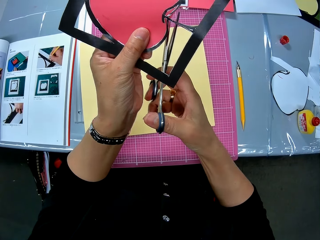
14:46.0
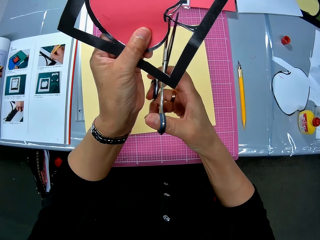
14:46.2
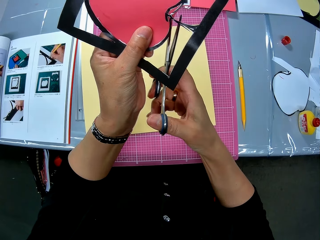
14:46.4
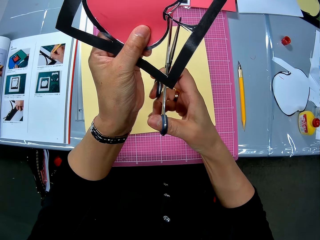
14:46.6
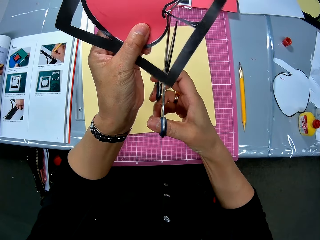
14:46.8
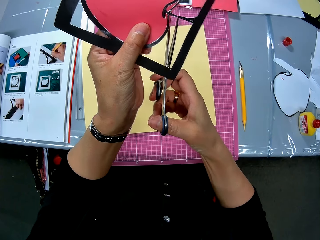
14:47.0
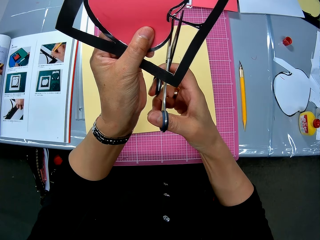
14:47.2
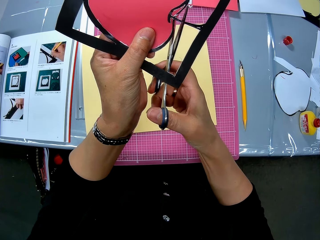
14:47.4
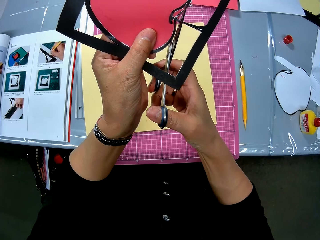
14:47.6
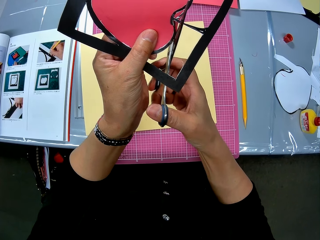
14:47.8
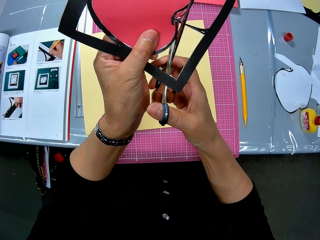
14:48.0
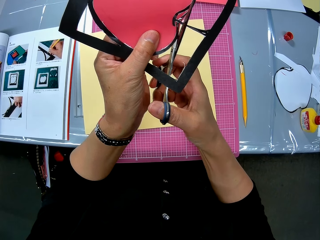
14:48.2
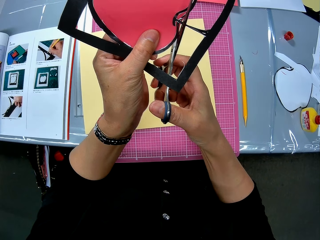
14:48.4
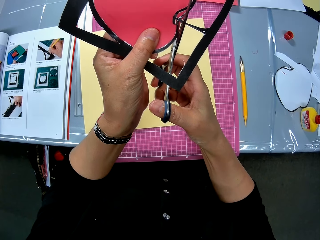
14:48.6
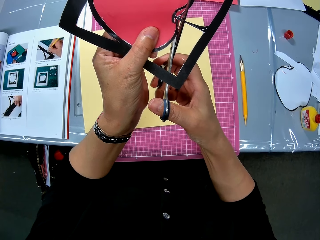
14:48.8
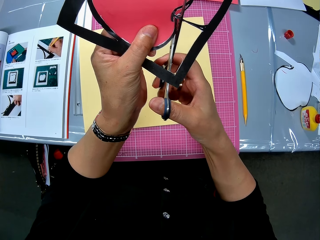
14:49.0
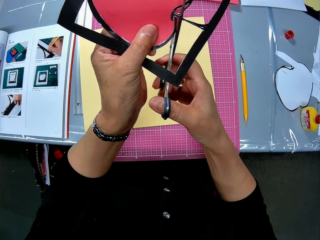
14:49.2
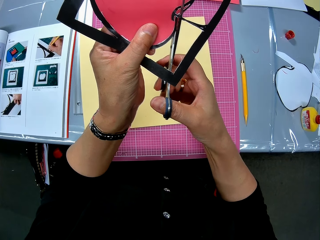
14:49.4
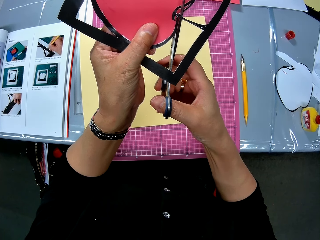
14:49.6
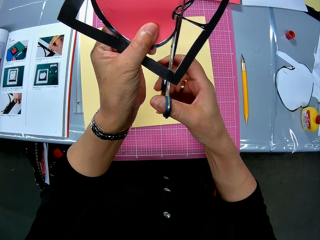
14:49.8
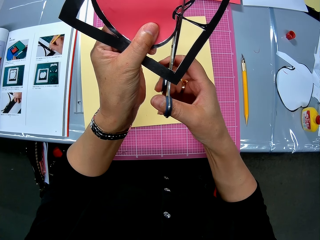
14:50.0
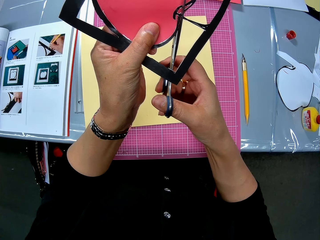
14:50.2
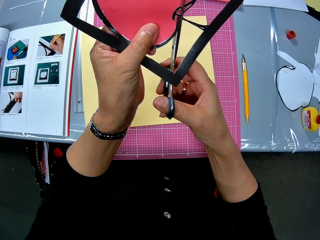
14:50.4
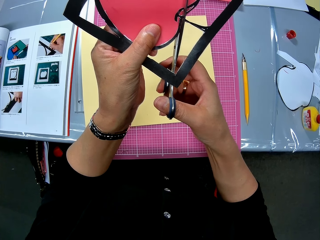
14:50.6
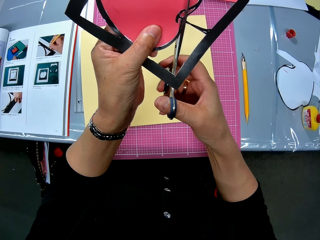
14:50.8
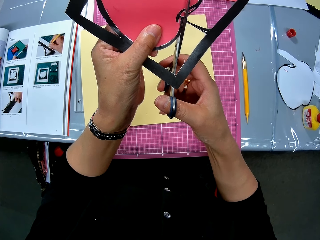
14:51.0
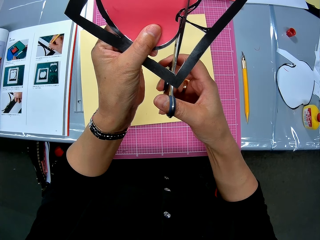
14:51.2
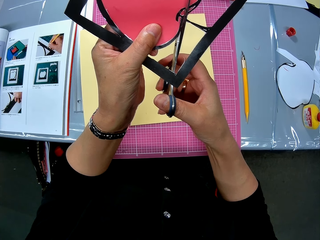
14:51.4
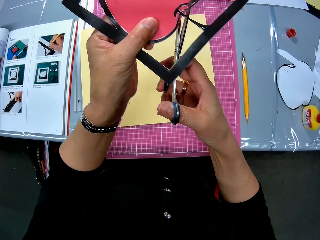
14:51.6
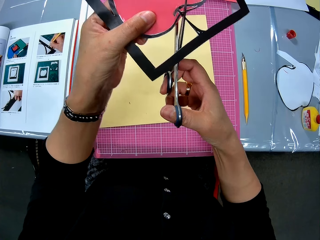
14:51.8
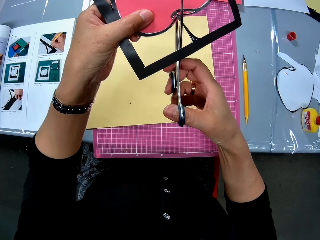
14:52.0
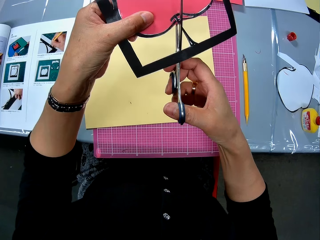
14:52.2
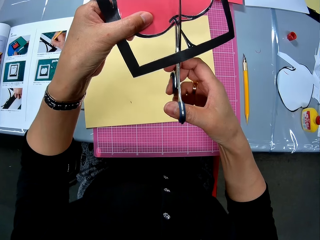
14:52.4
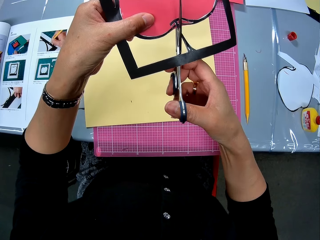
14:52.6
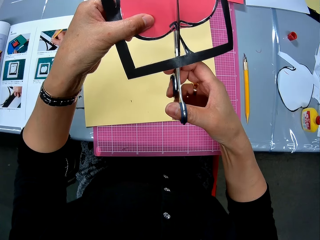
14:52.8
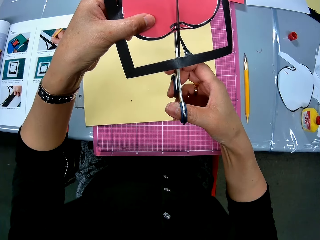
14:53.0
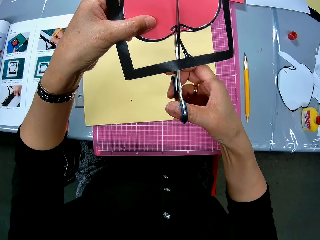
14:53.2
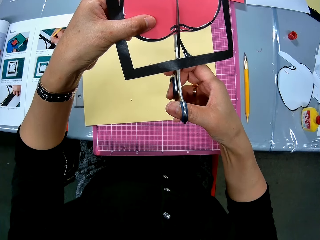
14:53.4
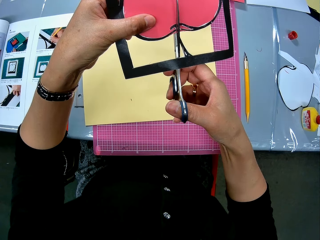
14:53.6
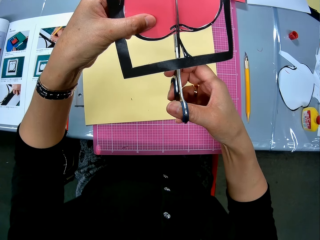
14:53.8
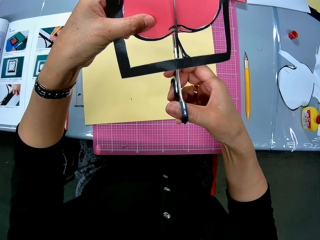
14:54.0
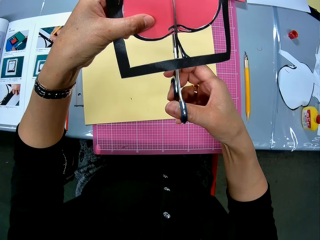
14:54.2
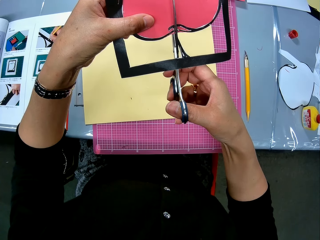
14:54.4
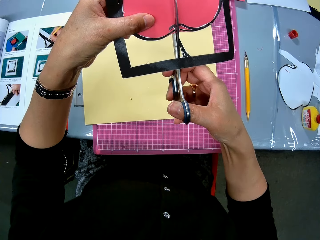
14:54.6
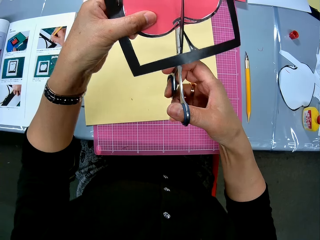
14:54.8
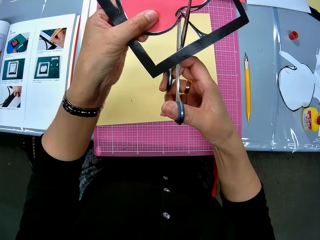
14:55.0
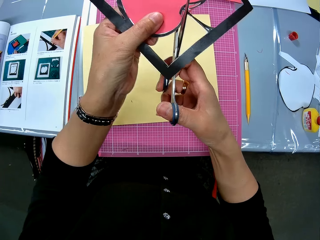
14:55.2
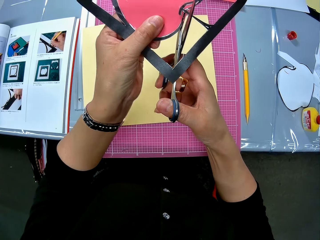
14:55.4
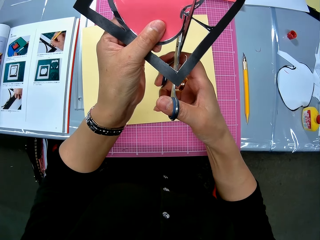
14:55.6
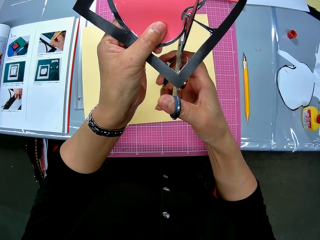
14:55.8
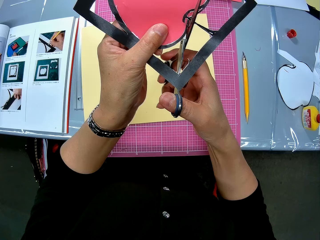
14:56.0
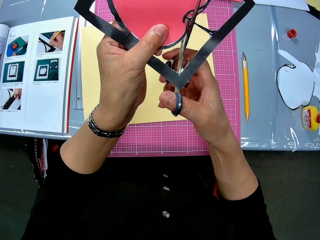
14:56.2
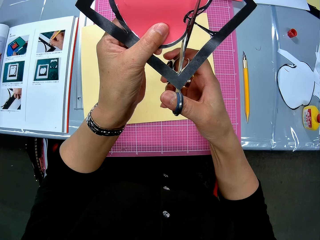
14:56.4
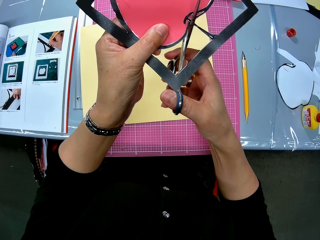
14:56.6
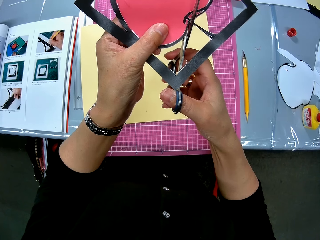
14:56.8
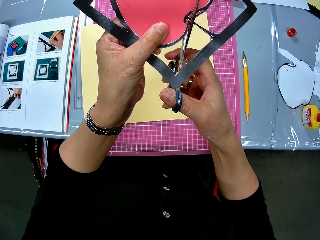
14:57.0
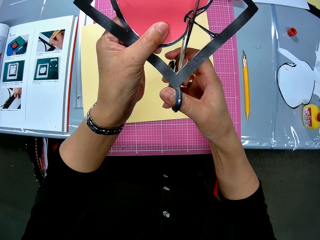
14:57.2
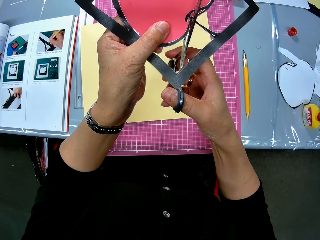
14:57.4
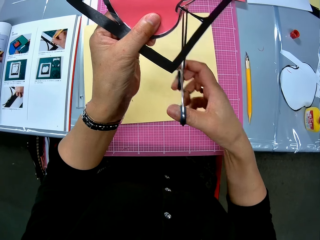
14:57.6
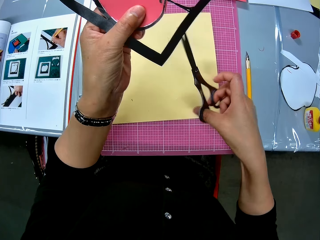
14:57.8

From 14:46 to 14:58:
The camera wearer cuts the edges of an object with the scissors. They rotate the object. They cut the edges of the object with the scissors. They rotate the object. They cut the edges of the object with the scissors.

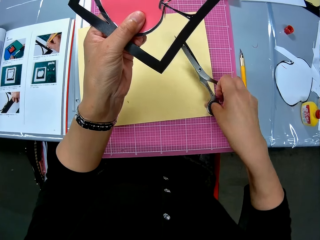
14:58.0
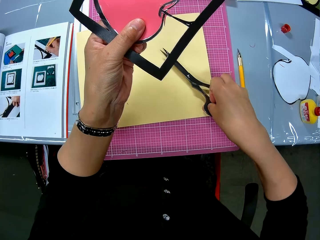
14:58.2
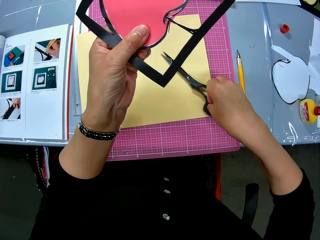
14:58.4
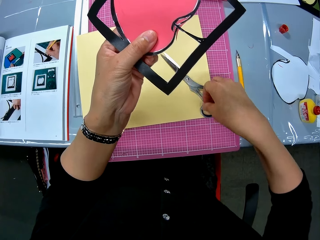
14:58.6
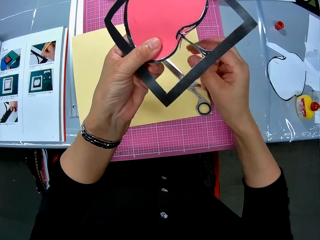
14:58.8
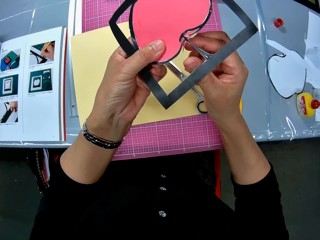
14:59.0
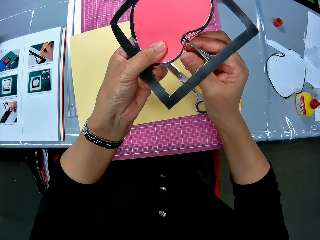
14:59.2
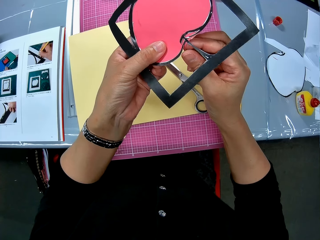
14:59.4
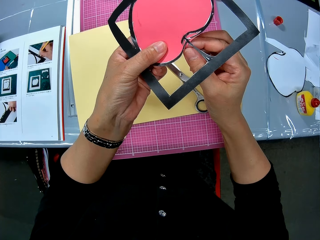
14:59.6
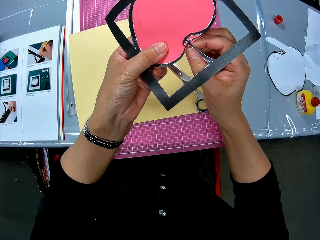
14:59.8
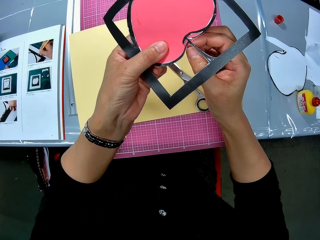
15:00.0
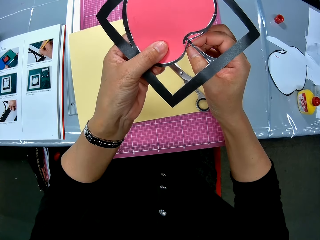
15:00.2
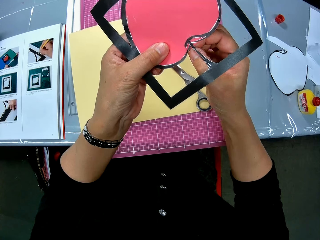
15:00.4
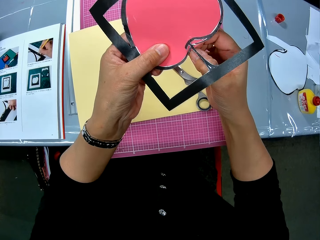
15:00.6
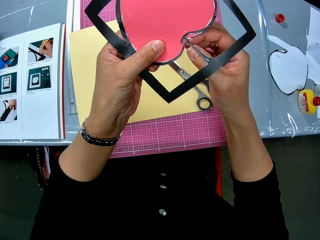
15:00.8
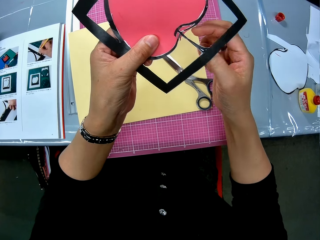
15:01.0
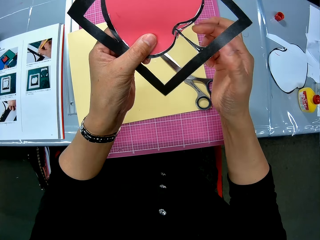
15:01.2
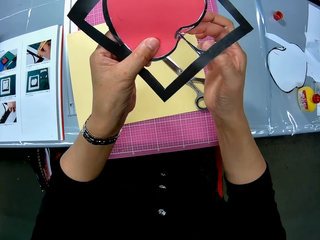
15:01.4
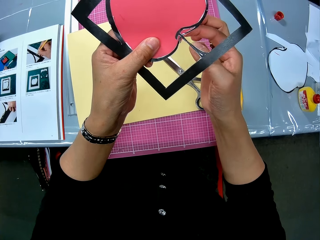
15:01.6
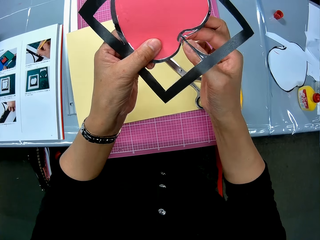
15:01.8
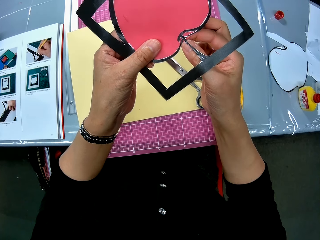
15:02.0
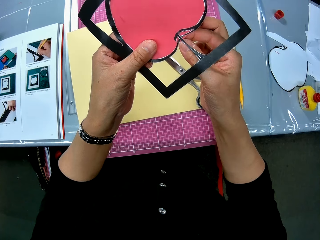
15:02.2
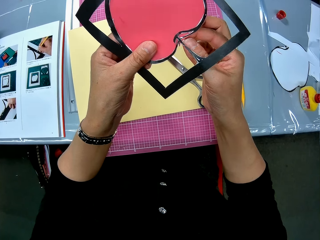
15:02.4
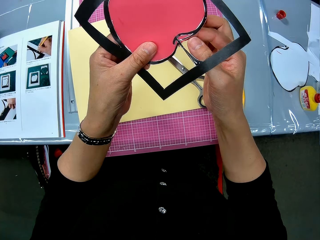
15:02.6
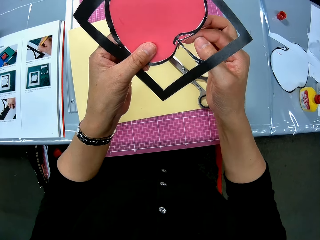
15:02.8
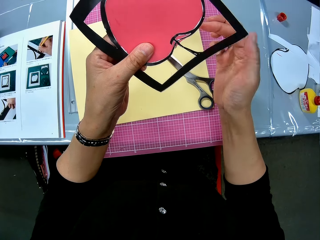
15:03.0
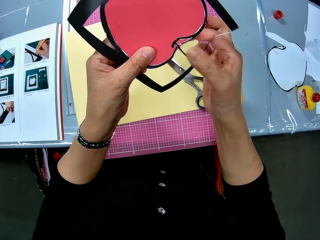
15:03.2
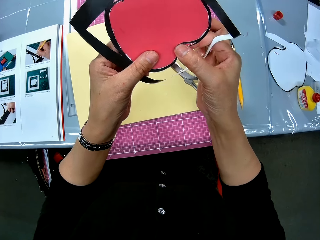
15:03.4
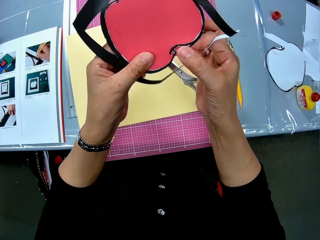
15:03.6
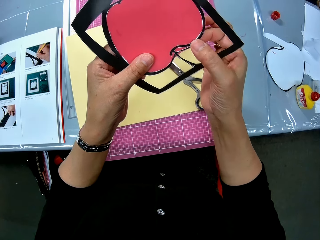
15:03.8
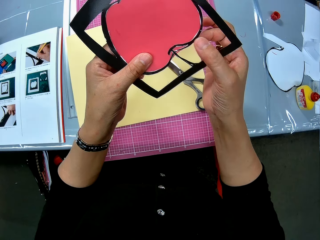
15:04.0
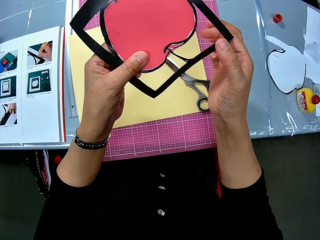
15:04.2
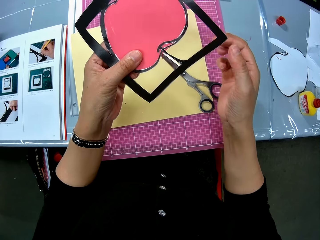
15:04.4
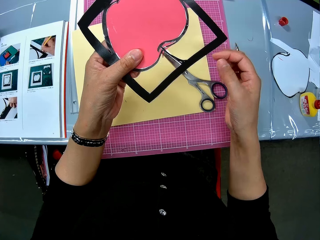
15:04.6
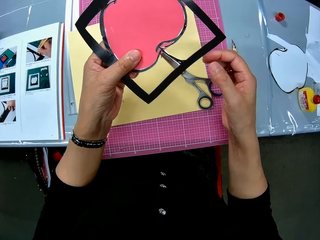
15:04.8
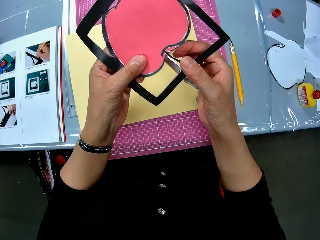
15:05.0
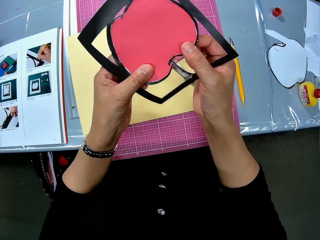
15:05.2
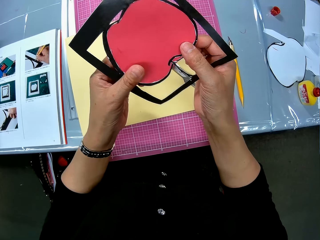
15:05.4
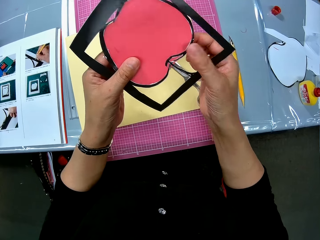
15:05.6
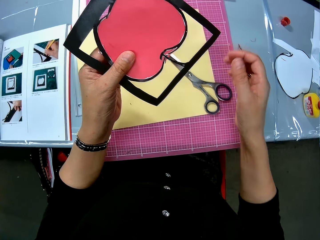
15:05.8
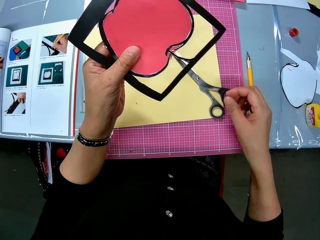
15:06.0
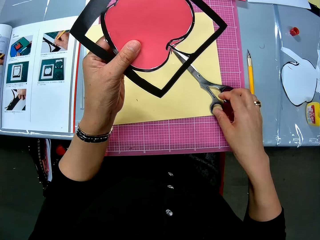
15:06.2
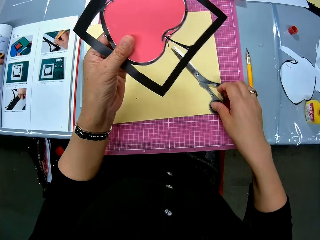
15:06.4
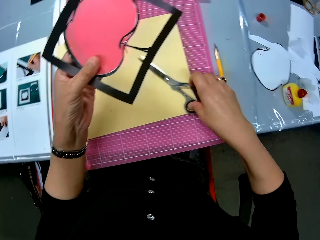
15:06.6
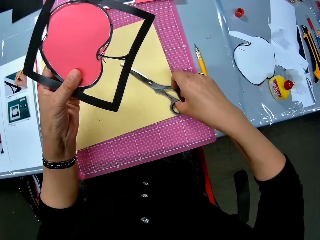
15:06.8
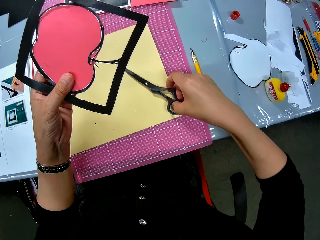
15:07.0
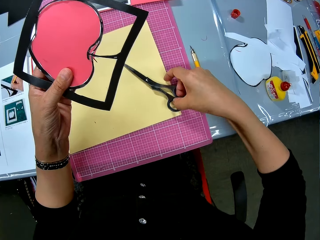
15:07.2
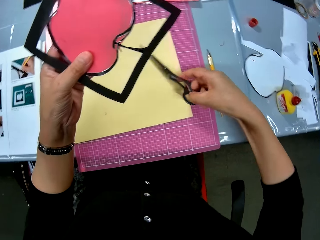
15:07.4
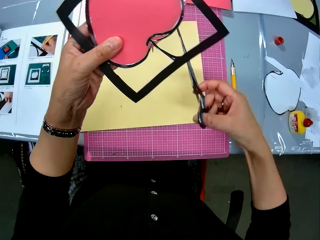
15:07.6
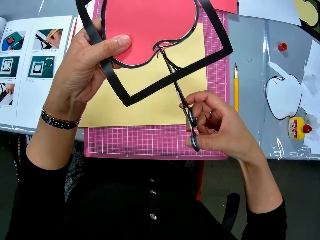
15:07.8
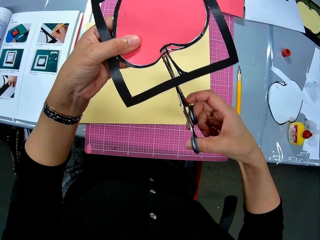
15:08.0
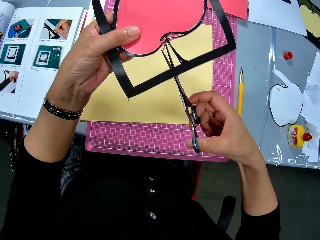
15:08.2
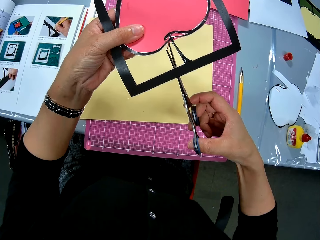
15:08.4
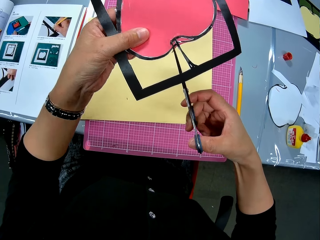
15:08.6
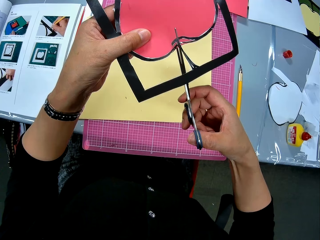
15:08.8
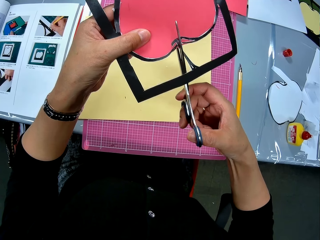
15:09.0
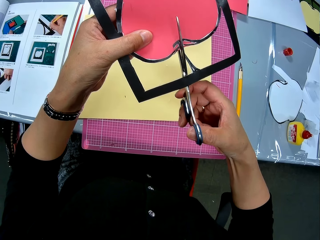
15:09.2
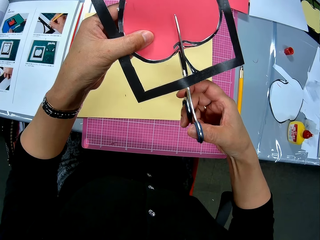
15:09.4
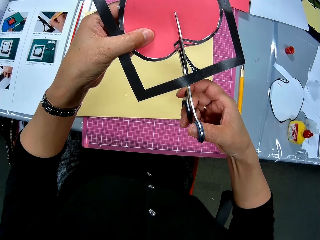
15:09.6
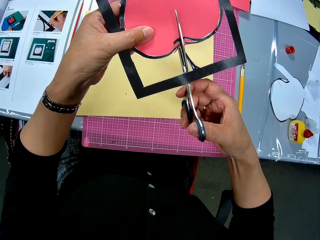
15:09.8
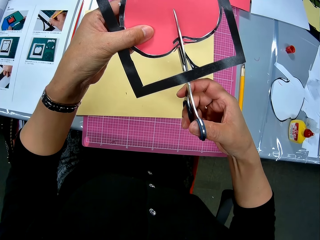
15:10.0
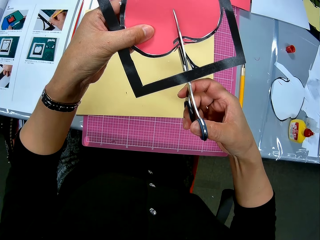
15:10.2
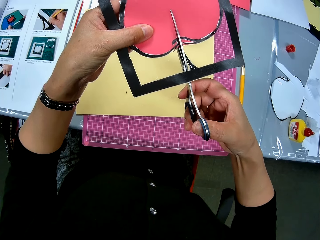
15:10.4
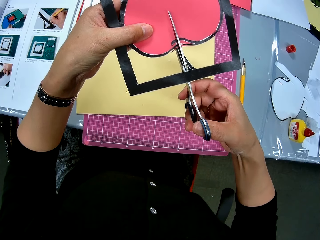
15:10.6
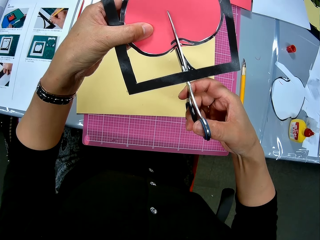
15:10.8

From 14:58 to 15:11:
The camera wearer drops the scissors on the table with her right hand. She adjusts the apple art with the right hand. She touches the apple art. She picks up the scissors from the table with her right hand. She continues to cut out the apple in the art with the scissors.
